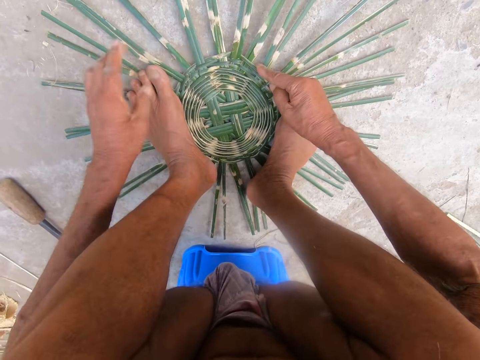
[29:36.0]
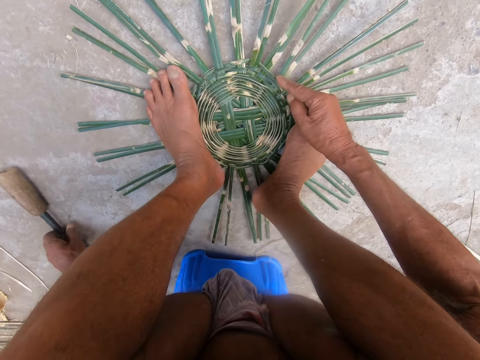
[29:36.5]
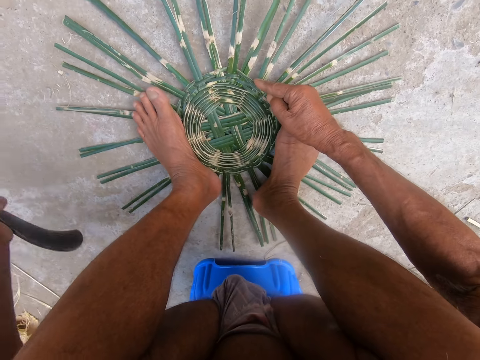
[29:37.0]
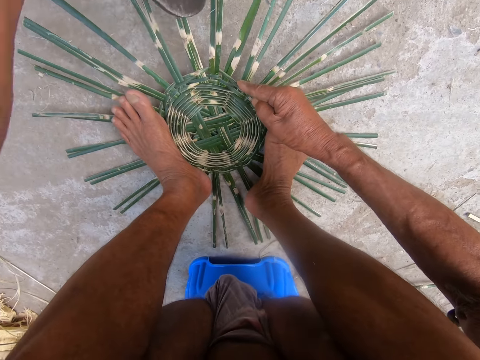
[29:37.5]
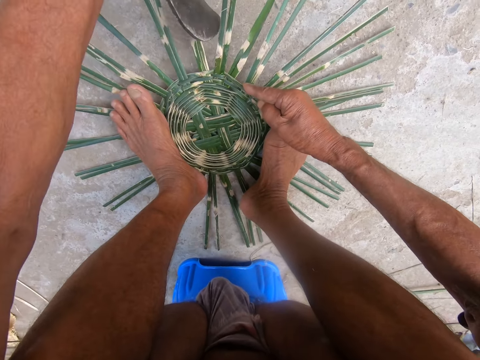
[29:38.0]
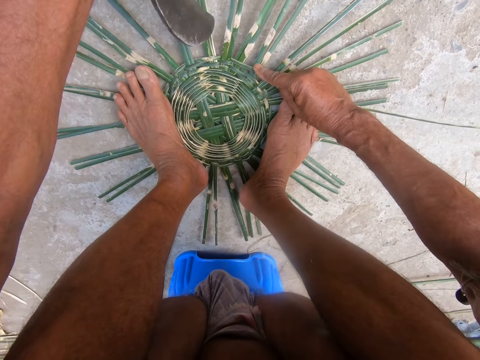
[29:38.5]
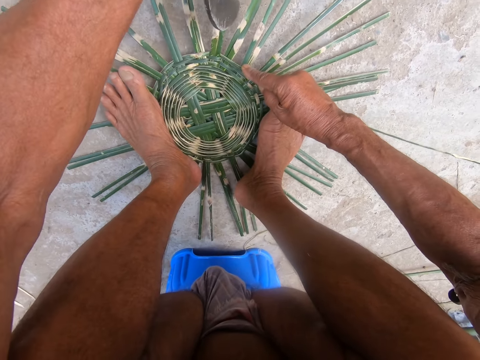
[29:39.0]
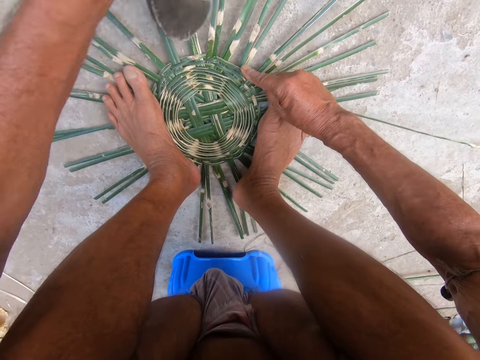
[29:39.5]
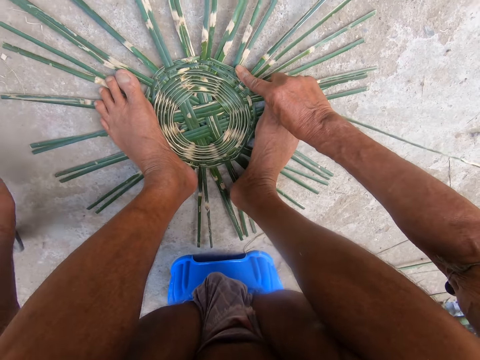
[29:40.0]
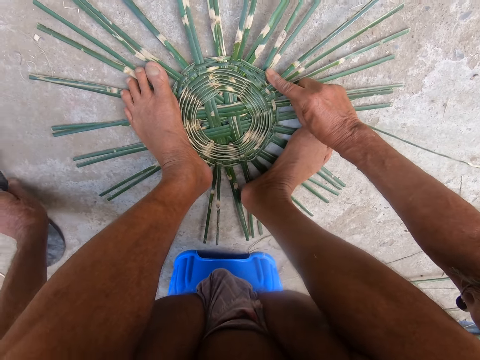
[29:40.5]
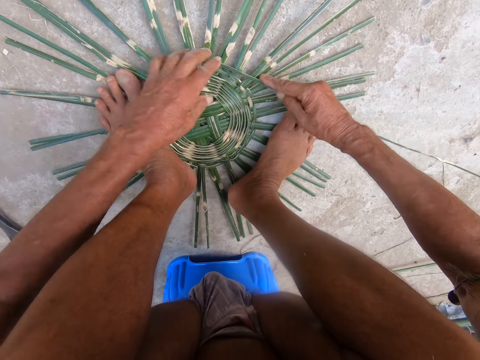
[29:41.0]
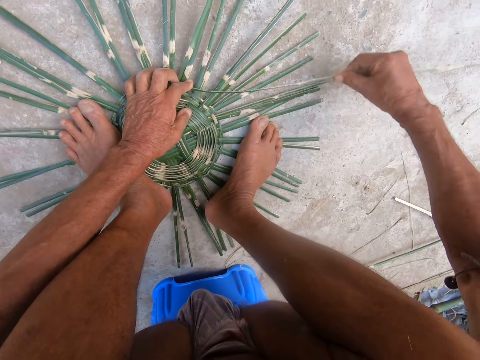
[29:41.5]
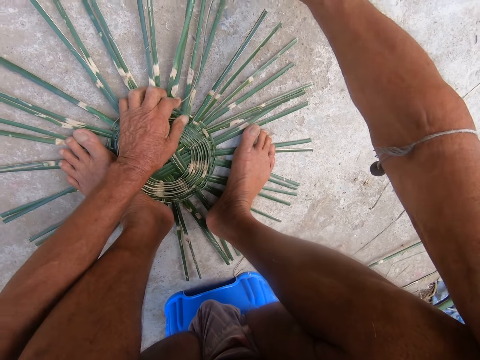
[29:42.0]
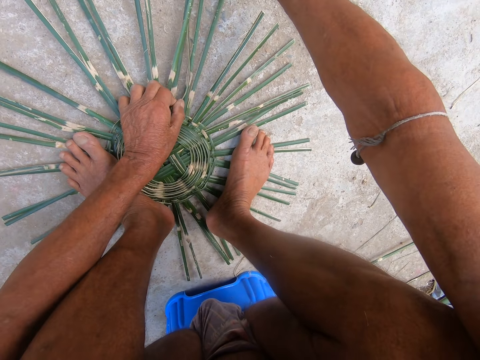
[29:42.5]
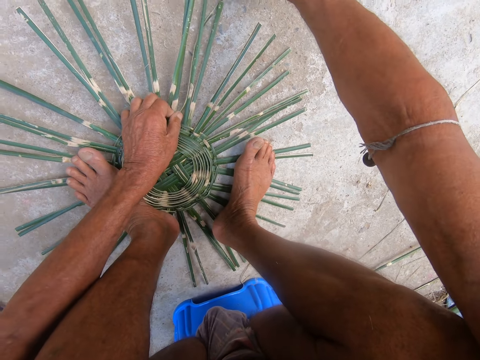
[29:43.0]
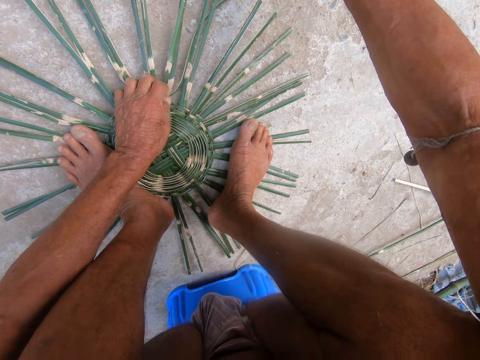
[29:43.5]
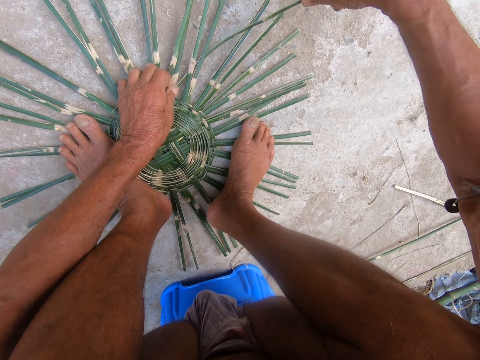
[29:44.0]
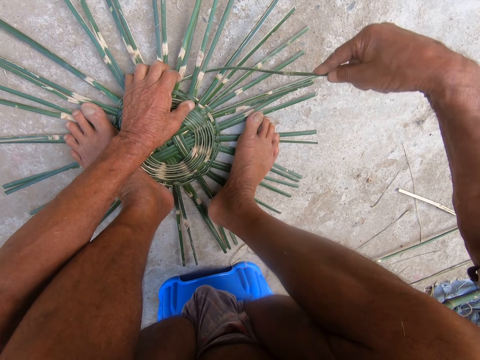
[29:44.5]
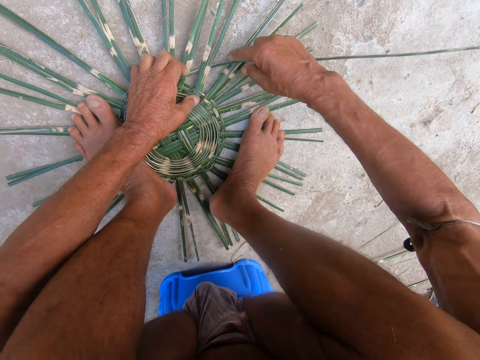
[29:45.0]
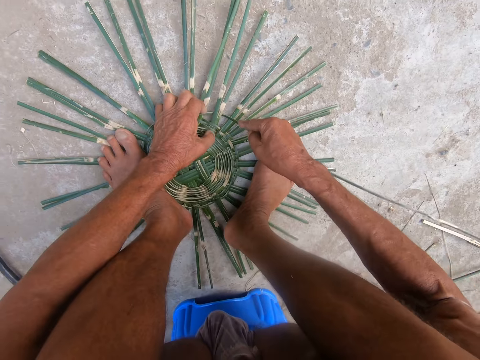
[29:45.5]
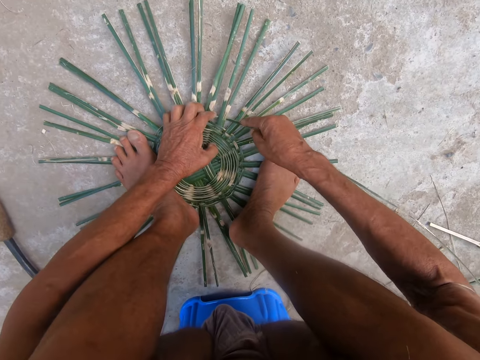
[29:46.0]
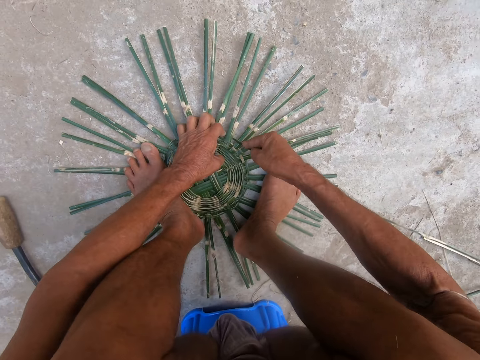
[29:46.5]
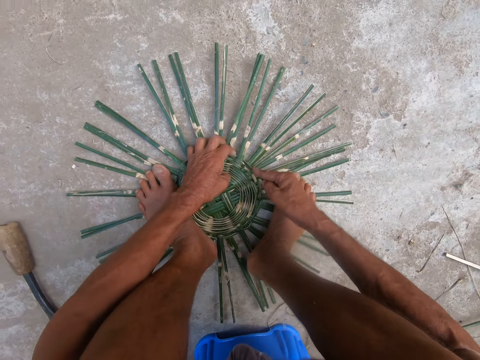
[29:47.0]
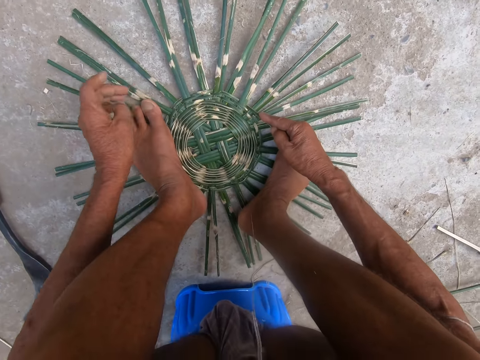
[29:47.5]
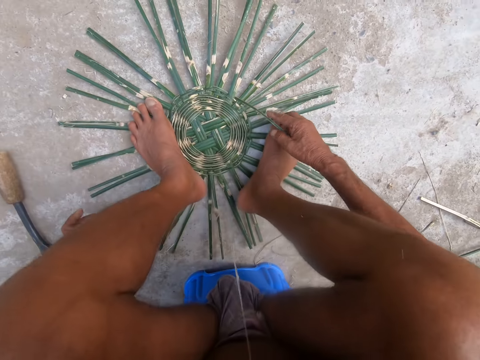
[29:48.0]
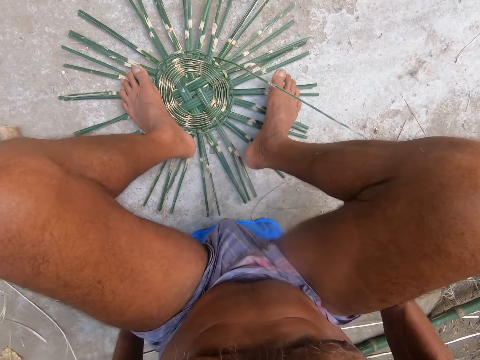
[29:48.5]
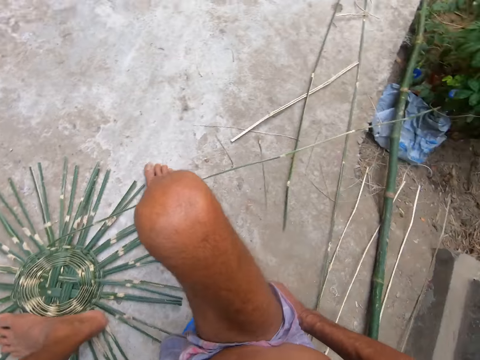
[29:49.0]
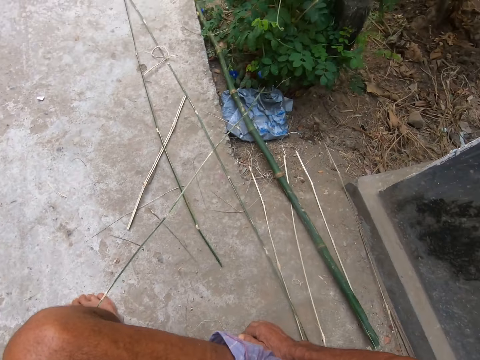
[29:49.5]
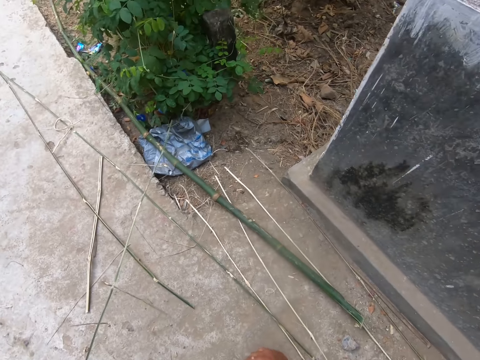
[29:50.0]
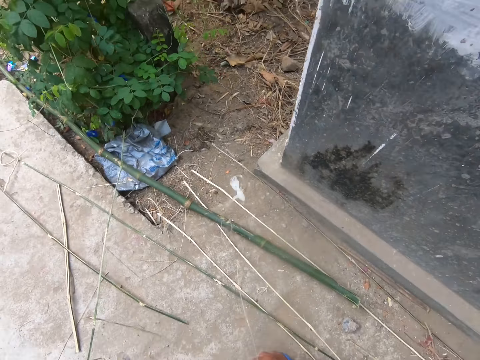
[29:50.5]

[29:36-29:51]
The camera wearer picks the sickle from the floor with his left hand. He hits the basket using the sickle in his left hand. He drops the sickle on the floor with his left hand. He weaves the basket with both hands.

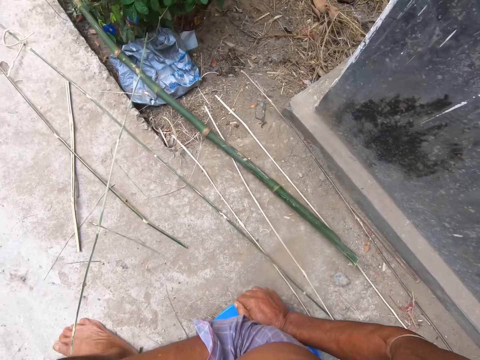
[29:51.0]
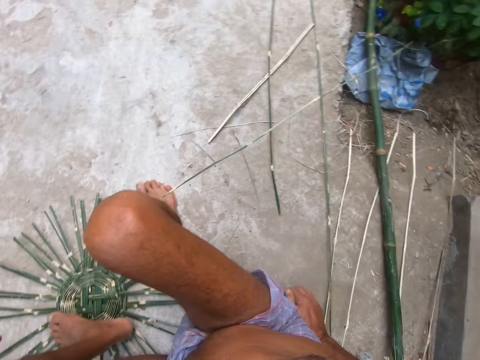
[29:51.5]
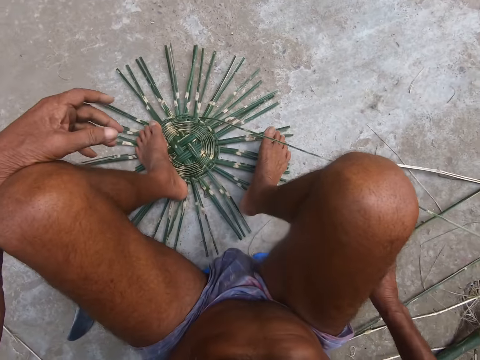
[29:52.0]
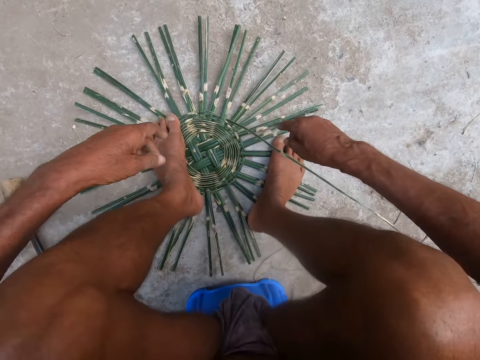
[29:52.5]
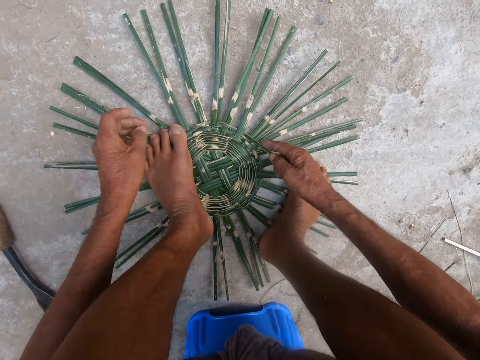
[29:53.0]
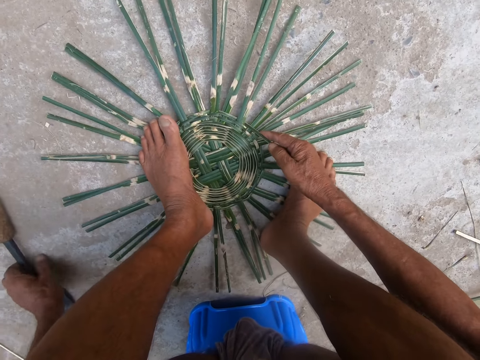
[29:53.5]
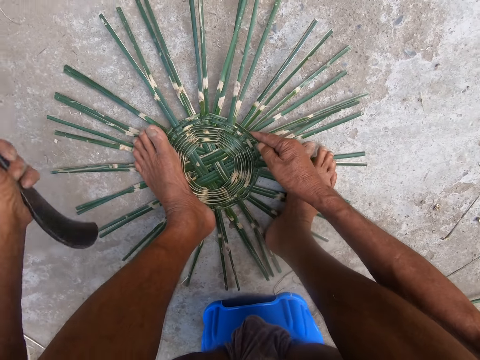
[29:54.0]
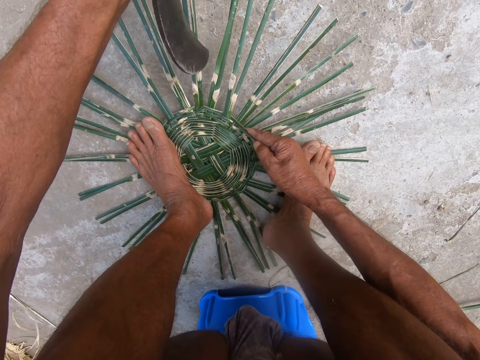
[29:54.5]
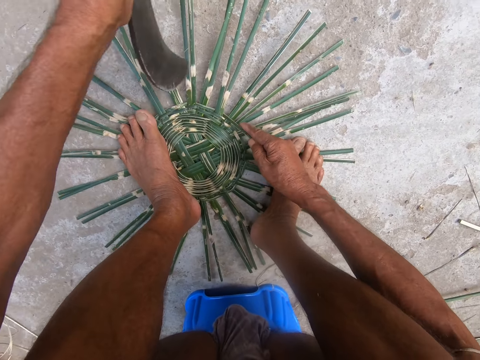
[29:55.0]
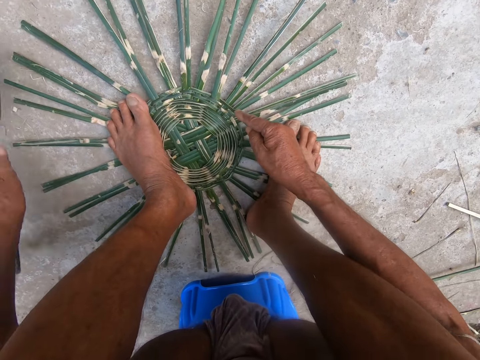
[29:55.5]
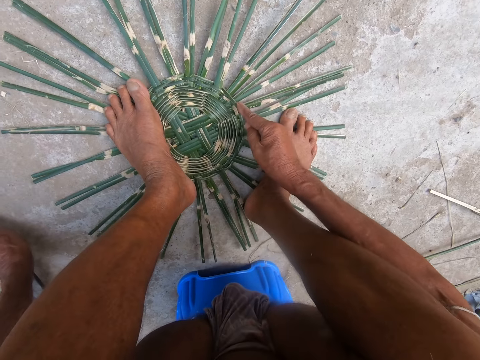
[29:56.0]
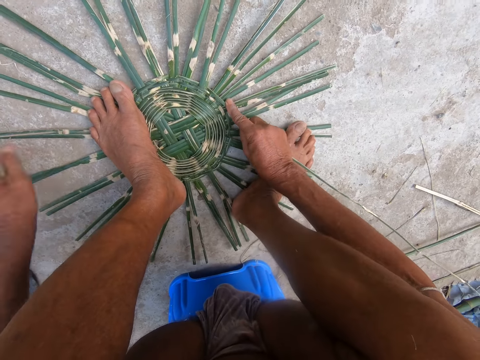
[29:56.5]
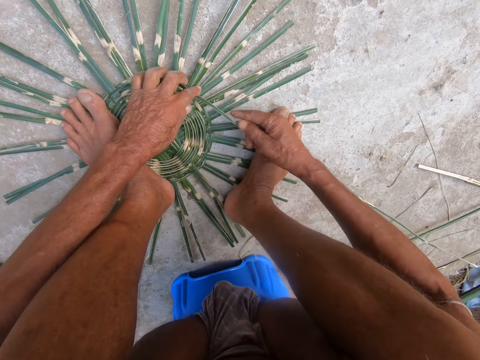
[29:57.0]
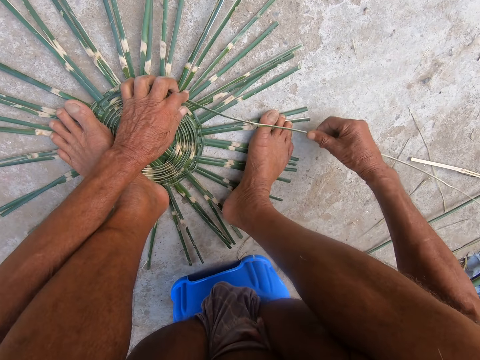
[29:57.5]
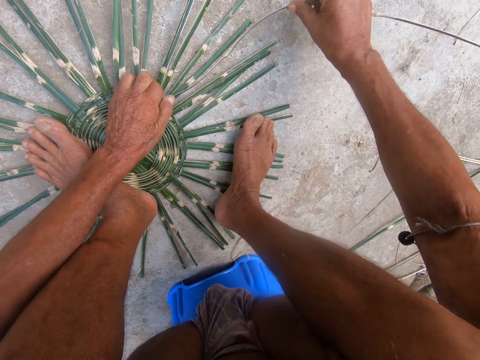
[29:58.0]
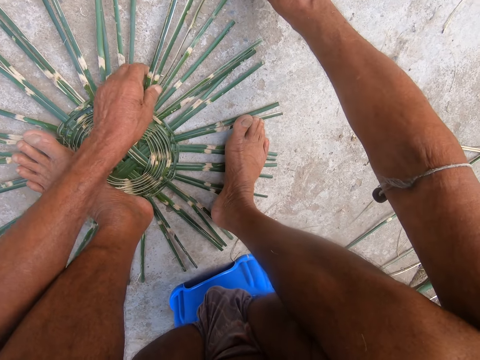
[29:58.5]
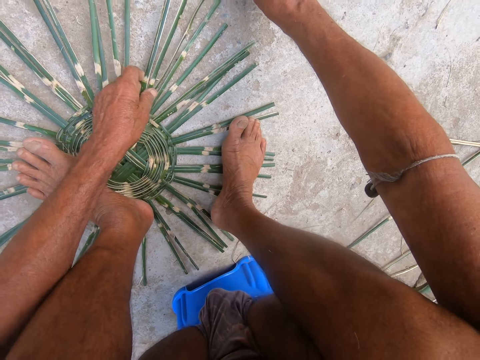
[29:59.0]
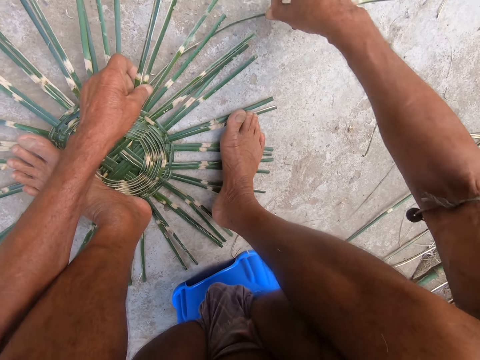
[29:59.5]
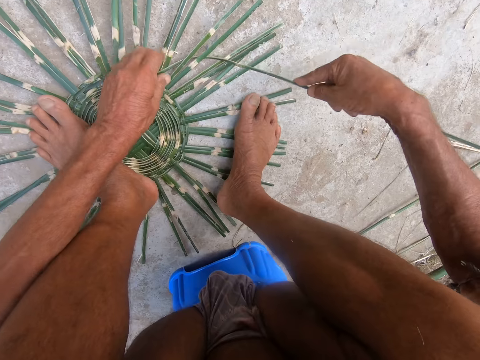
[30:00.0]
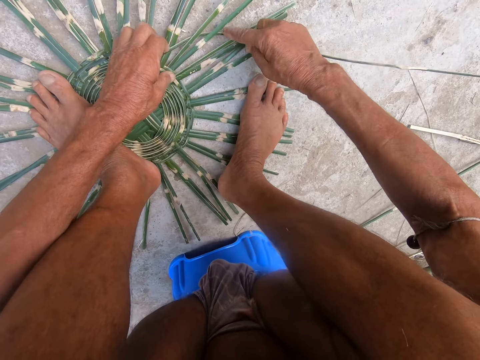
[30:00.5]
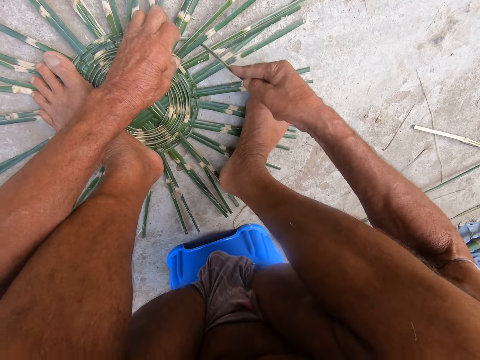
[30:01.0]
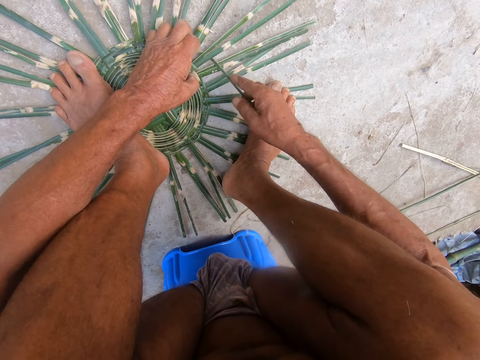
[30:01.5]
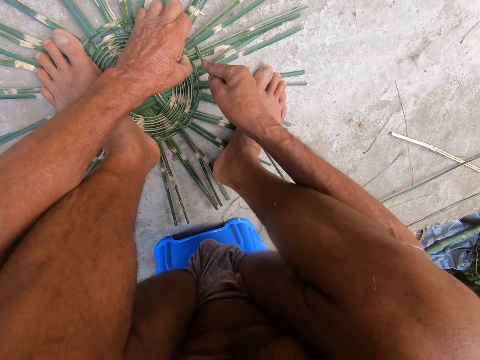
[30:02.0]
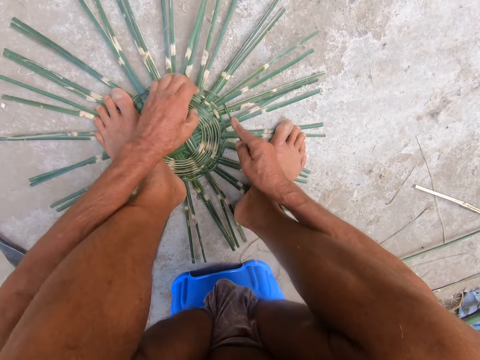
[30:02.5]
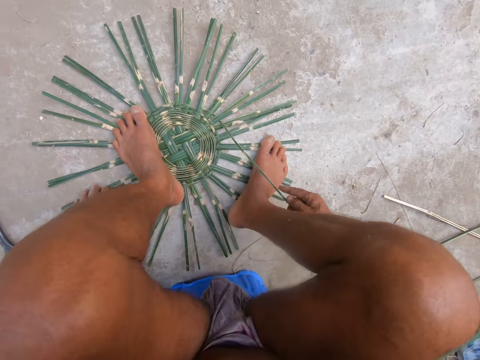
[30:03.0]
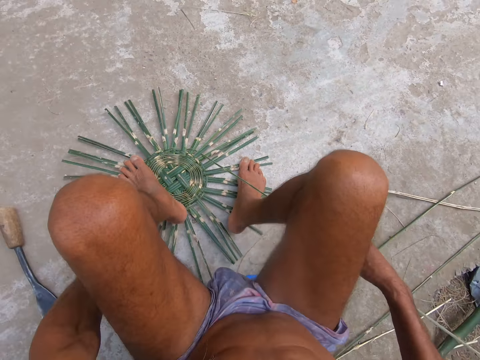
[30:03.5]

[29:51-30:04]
The camera wearer picks the sickle from the floor with his left hand. He drops the sickle on the floor with his left hand. He weaves the basket with both hands.
